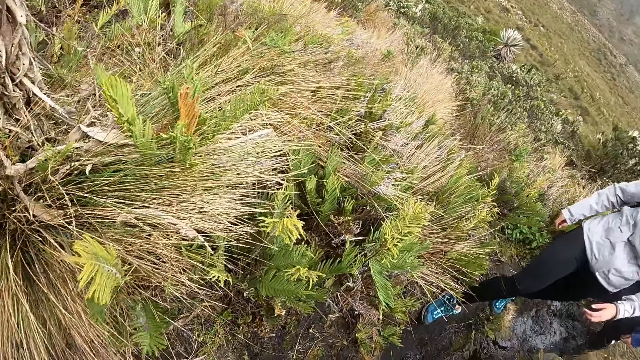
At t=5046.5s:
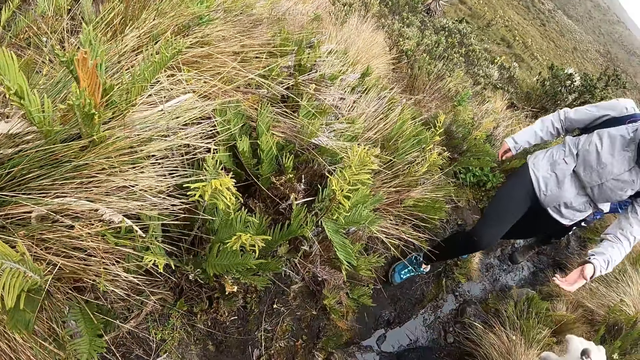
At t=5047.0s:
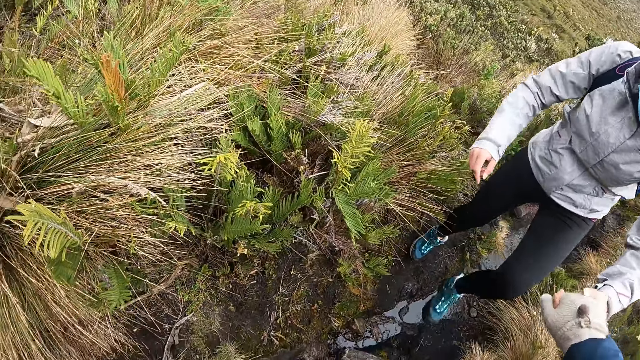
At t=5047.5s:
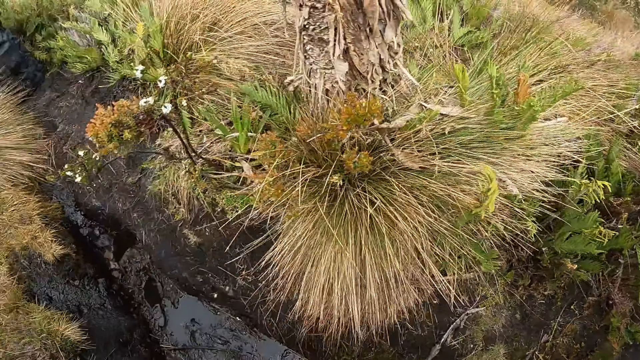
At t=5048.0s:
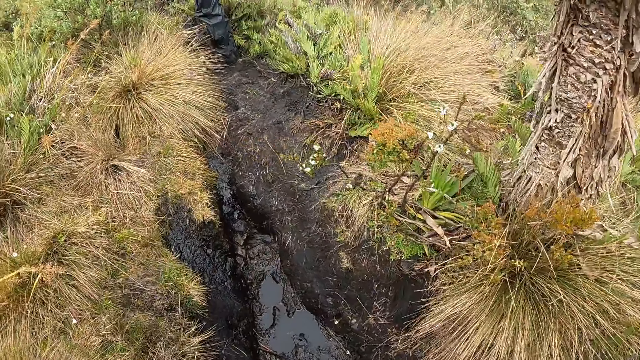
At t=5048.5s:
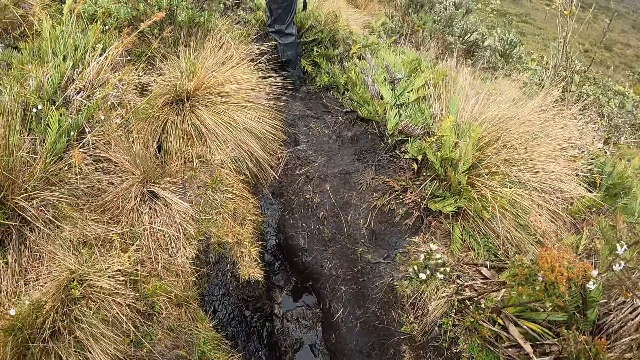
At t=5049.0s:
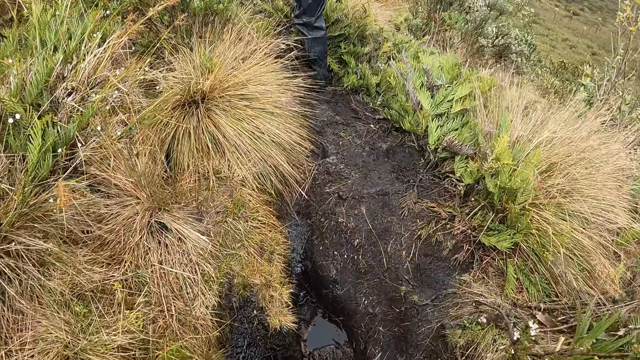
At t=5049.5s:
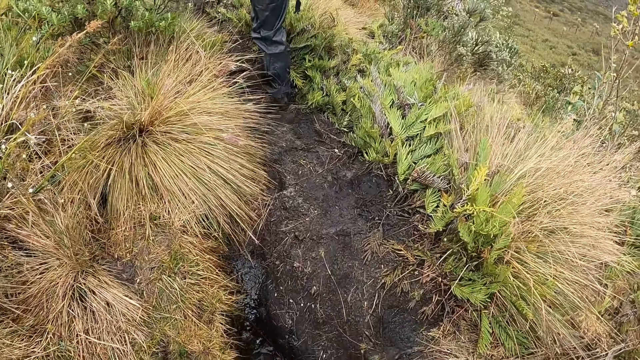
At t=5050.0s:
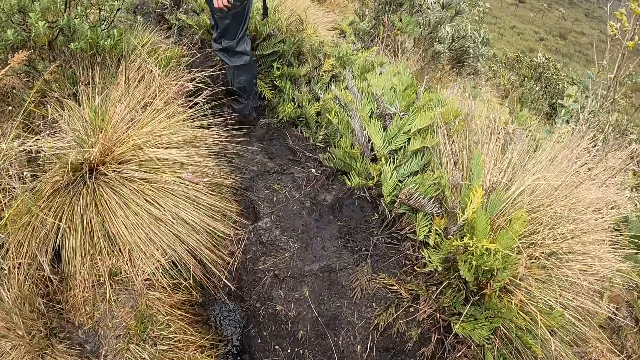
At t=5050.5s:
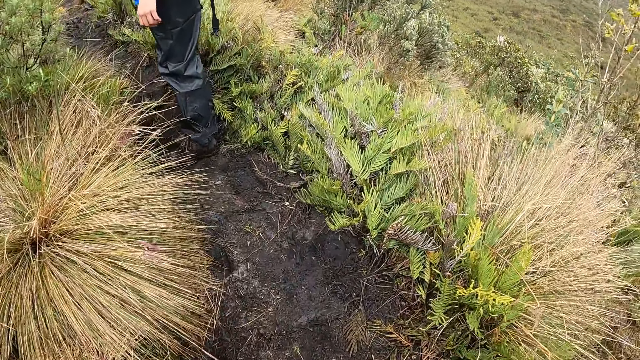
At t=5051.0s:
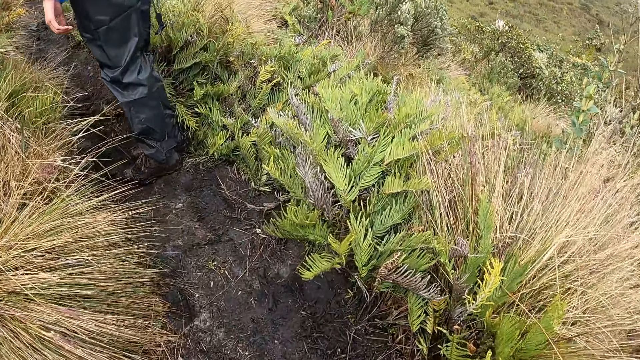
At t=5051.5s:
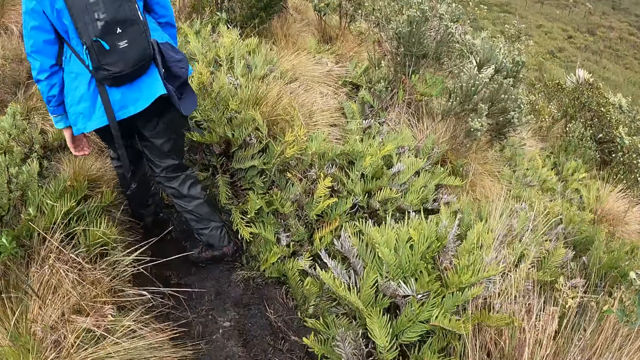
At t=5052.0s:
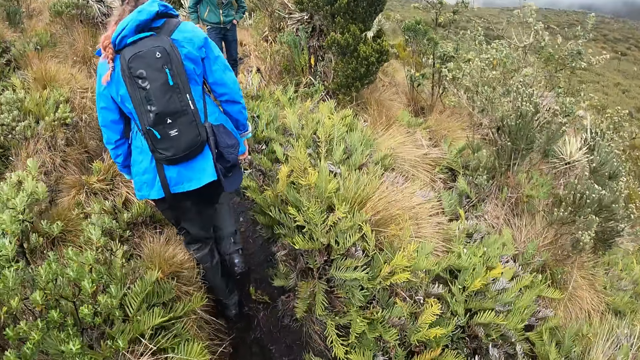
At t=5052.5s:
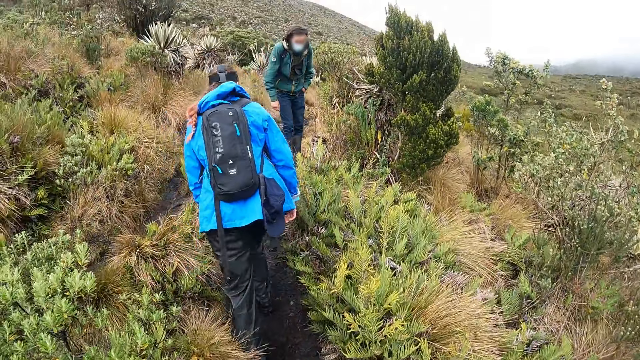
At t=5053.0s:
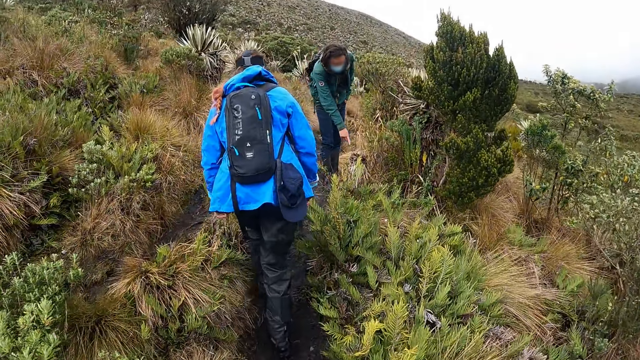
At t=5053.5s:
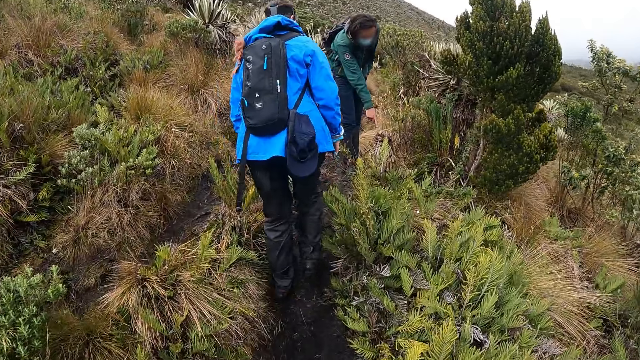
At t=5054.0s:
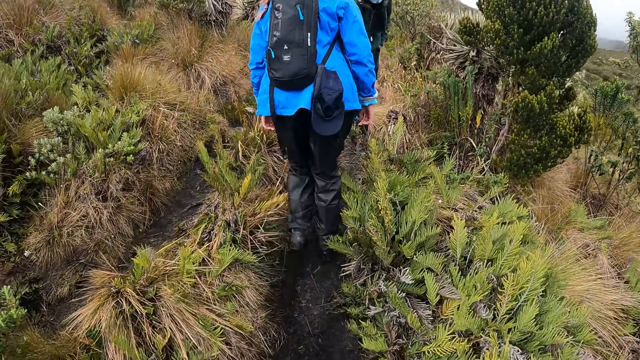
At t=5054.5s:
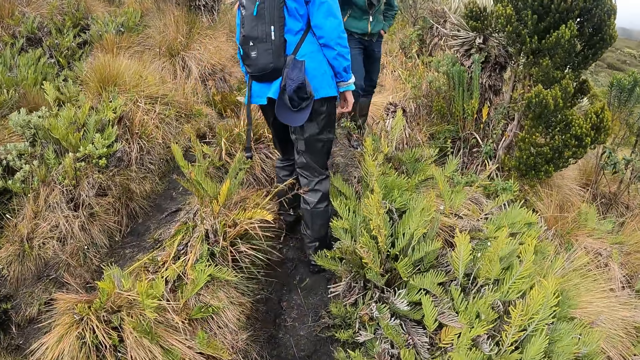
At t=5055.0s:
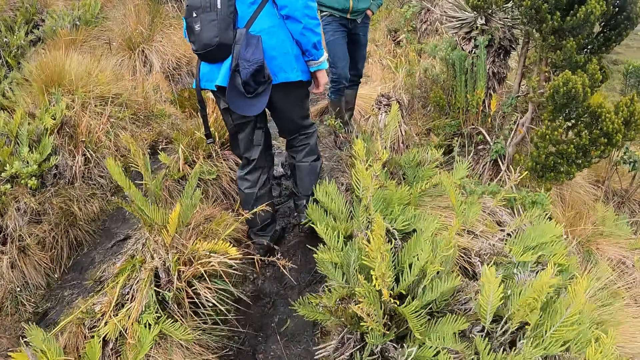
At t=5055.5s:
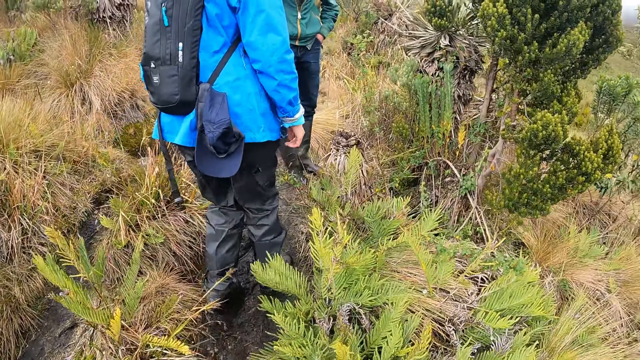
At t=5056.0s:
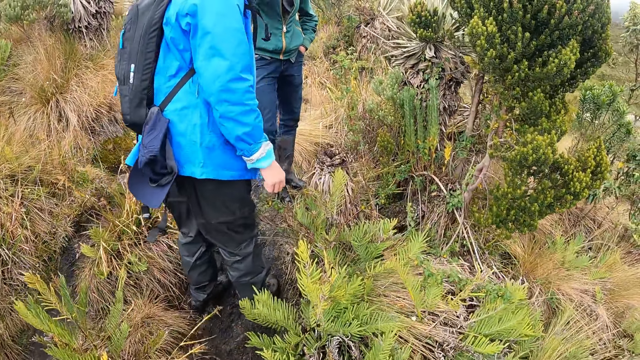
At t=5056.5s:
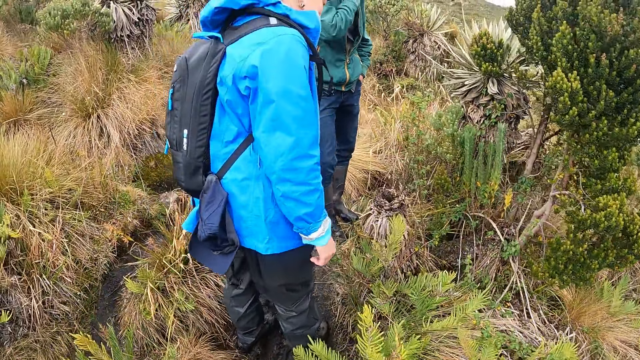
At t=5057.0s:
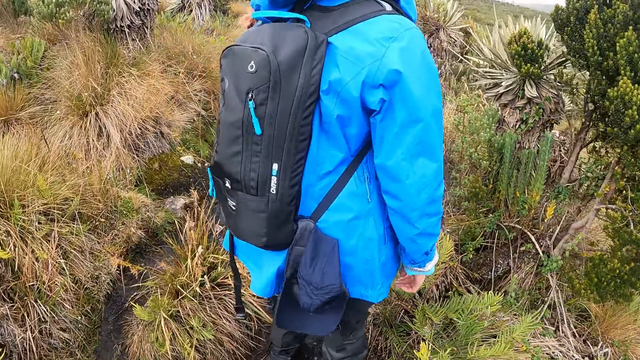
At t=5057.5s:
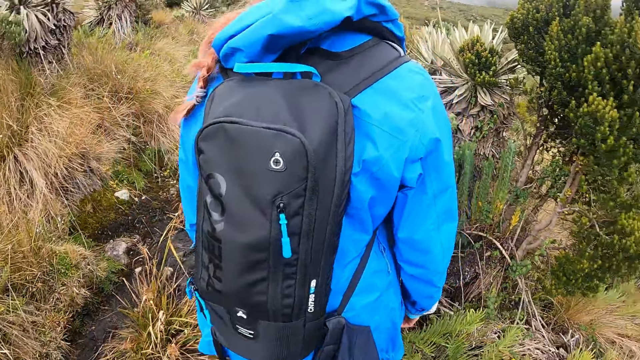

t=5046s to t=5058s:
The camera wearer holds the man's hand. The man points at a plant with his right hand.

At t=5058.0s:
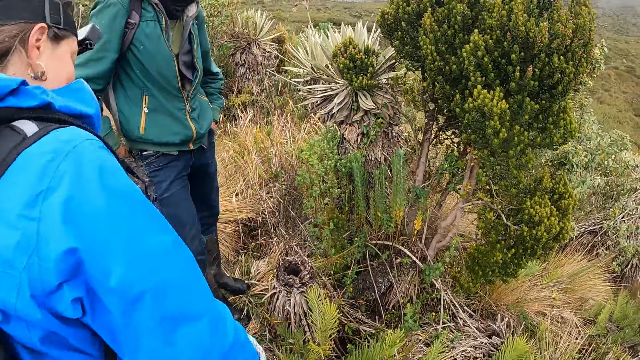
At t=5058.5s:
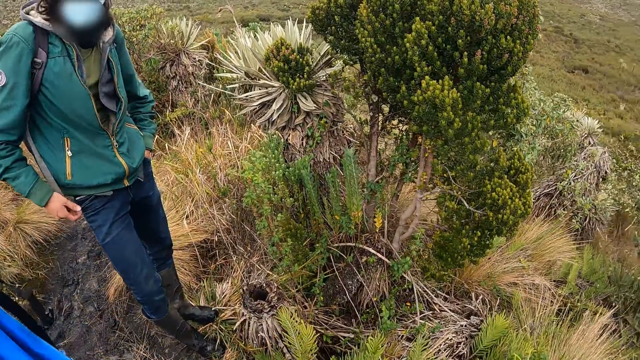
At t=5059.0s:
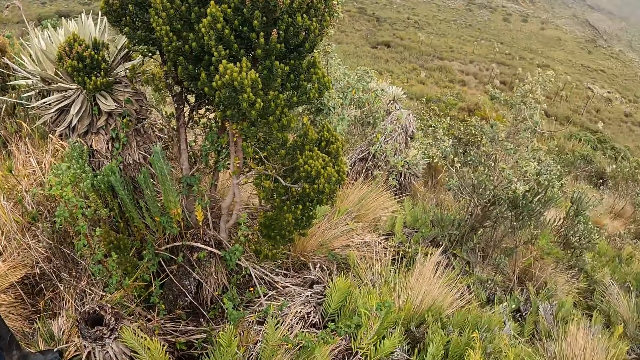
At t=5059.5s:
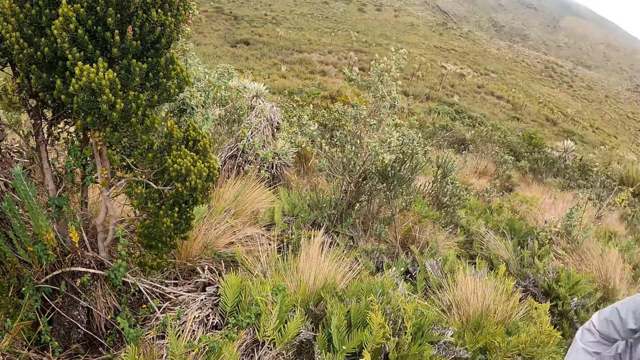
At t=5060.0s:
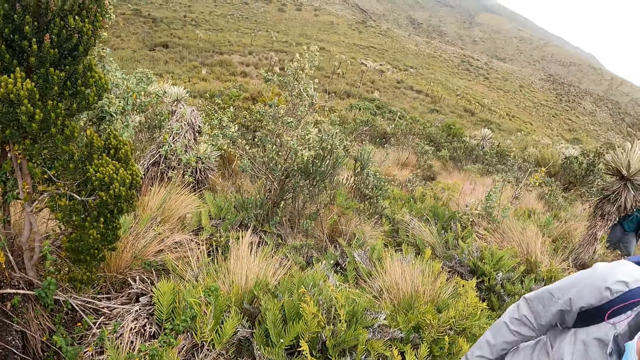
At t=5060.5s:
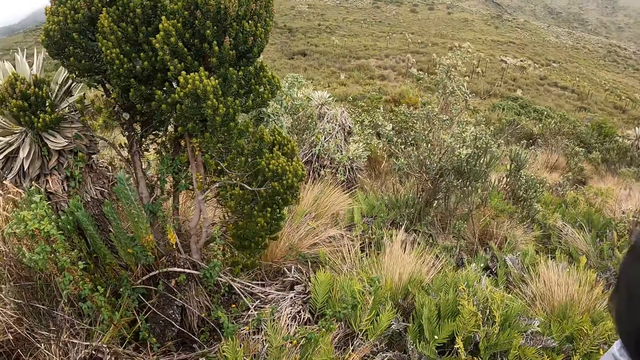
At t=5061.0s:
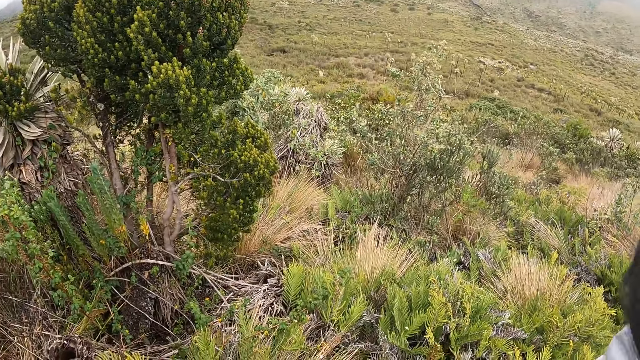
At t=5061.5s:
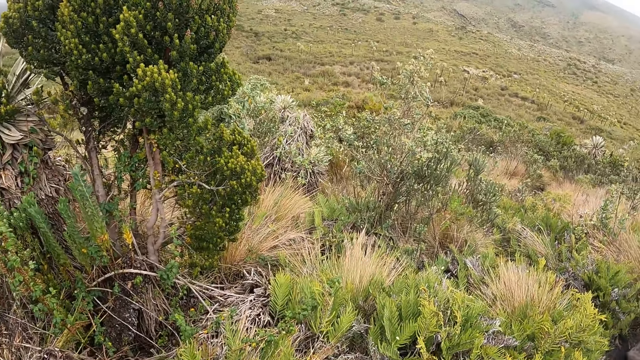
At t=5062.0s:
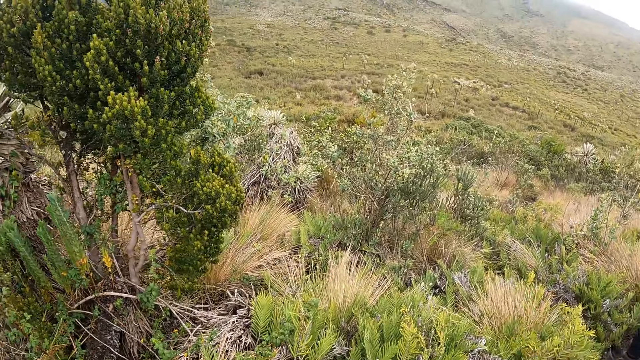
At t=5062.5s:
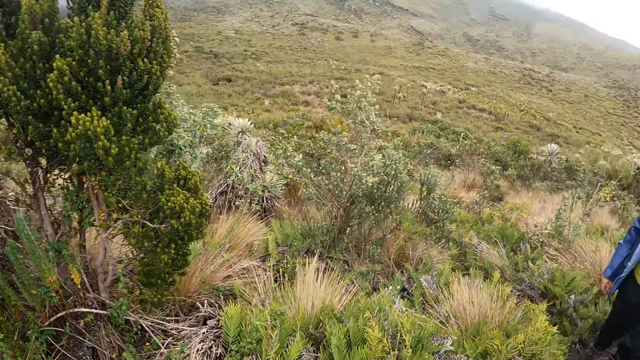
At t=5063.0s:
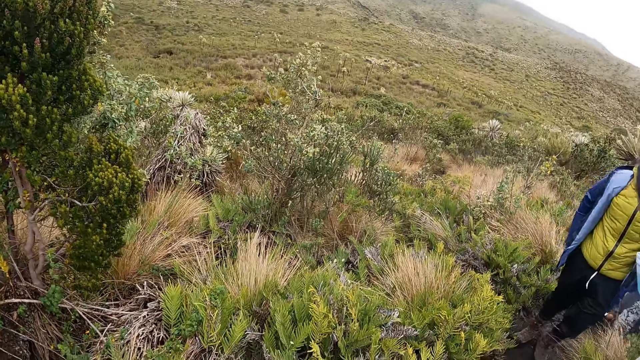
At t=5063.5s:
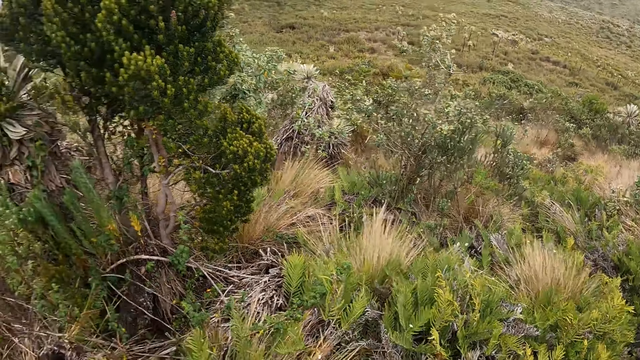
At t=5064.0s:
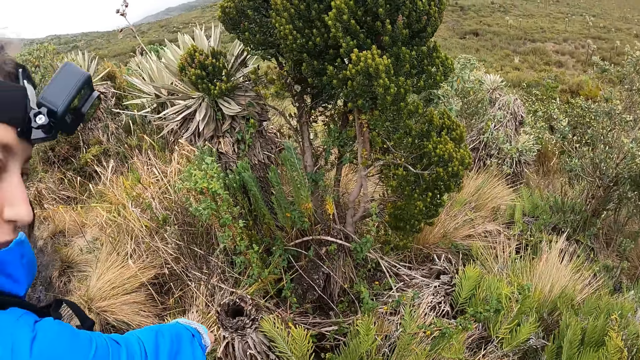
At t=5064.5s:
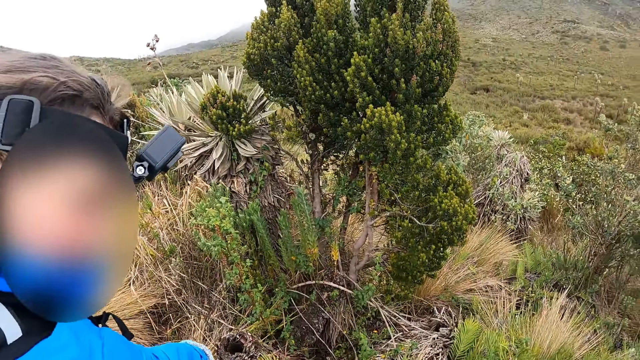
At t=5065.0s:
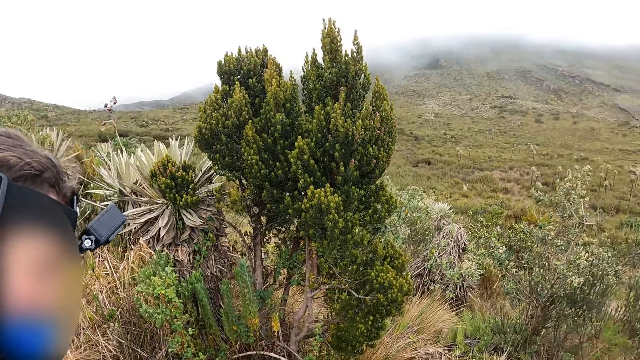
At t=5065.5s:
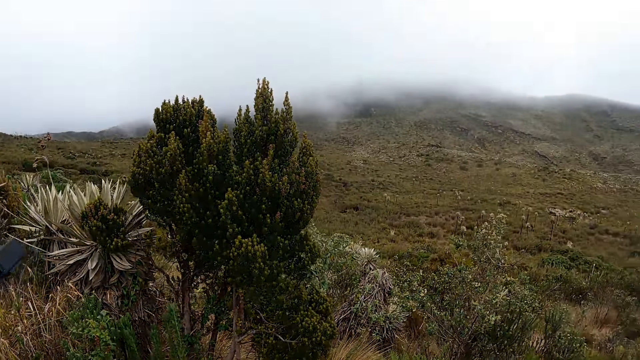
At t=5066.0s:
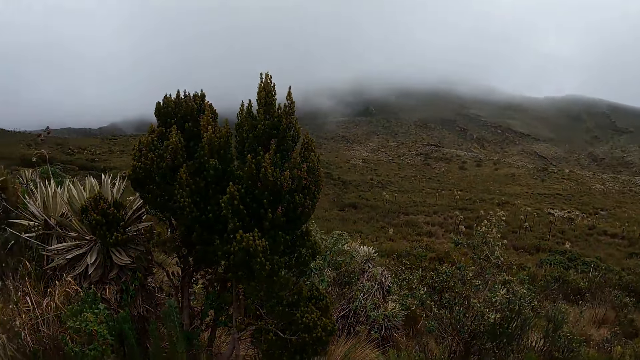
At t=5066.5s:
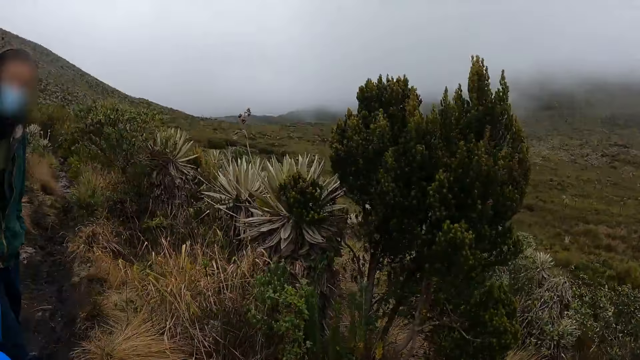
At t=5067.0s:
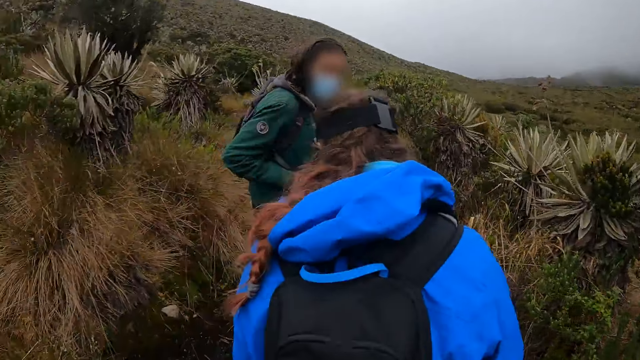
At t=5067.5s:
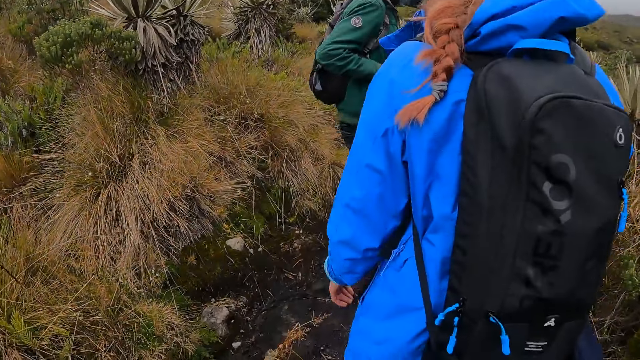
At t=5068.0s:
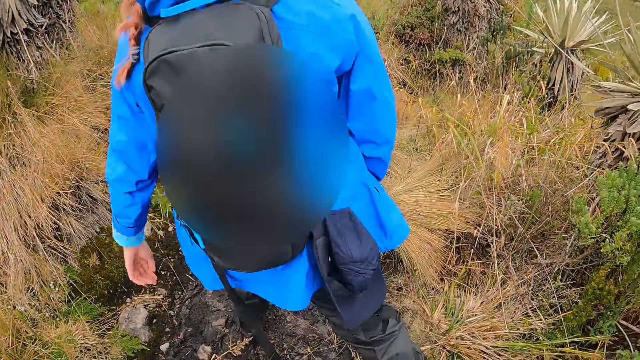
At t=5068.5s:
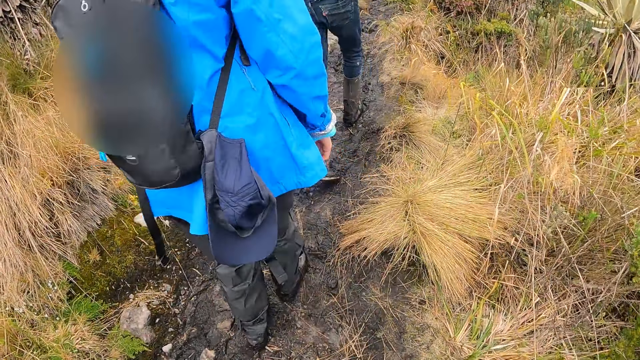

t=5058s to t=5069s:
Another woman points forward with her right hand. The camera wearer looks back while talking to the woman.
